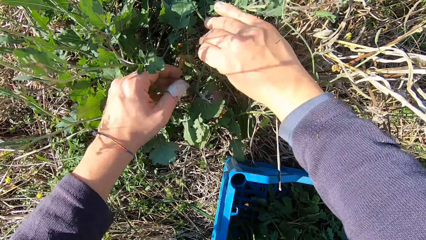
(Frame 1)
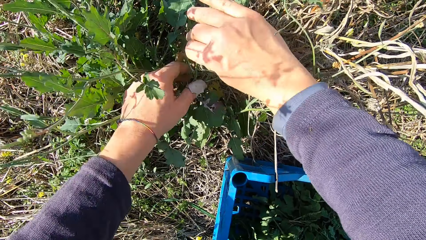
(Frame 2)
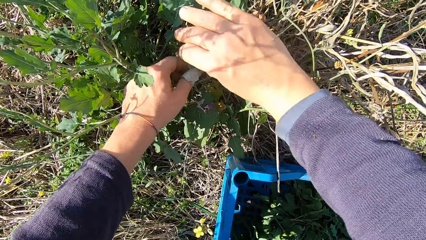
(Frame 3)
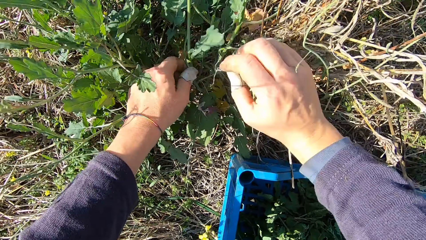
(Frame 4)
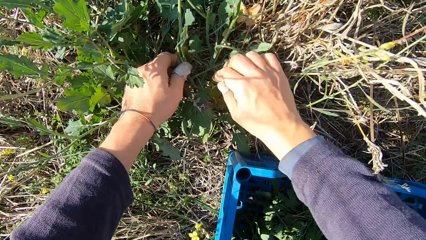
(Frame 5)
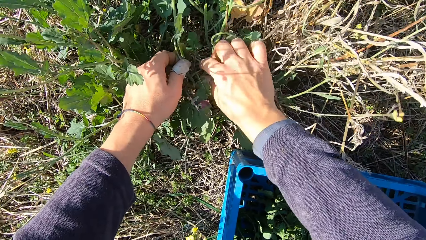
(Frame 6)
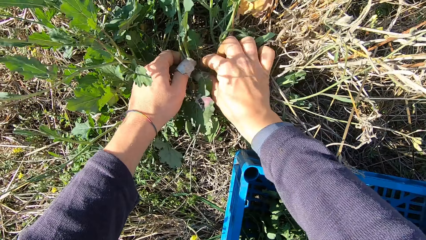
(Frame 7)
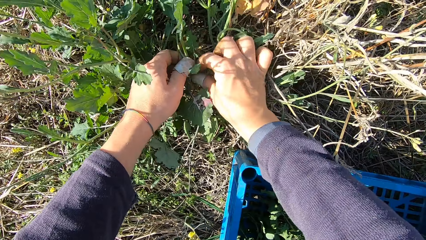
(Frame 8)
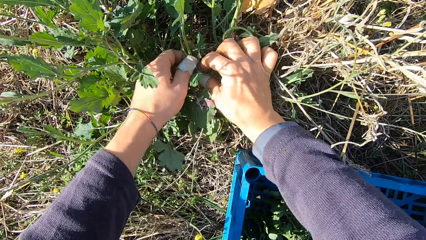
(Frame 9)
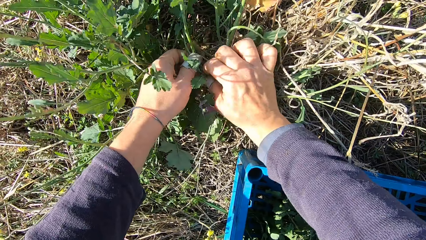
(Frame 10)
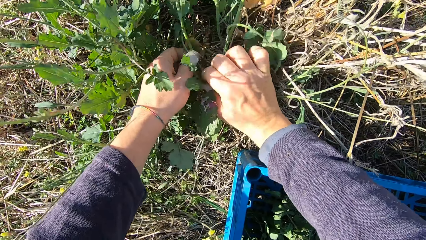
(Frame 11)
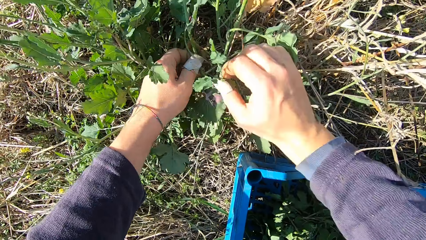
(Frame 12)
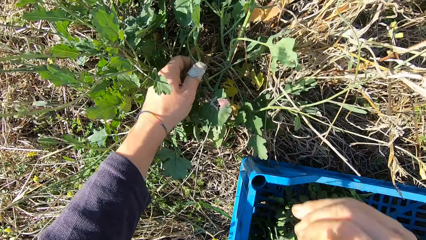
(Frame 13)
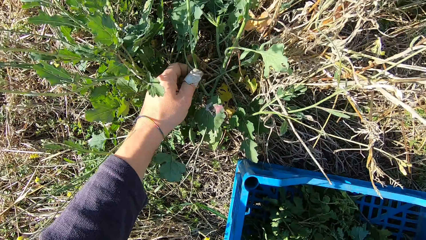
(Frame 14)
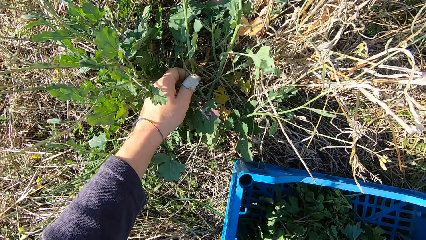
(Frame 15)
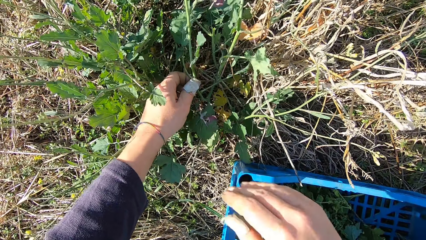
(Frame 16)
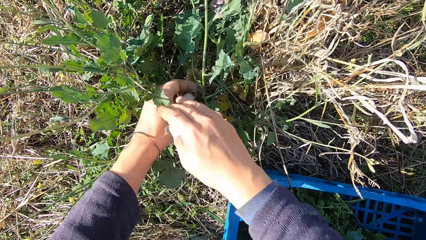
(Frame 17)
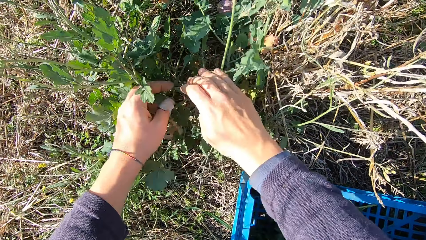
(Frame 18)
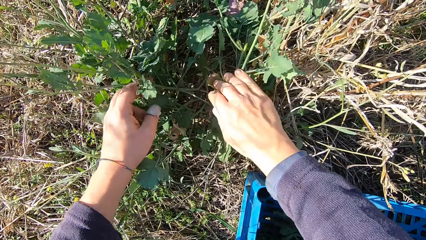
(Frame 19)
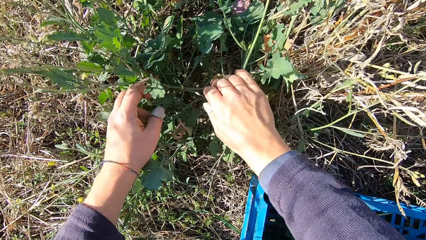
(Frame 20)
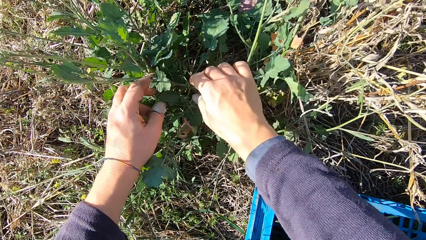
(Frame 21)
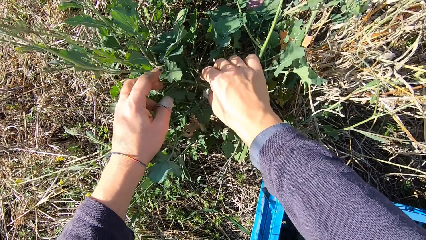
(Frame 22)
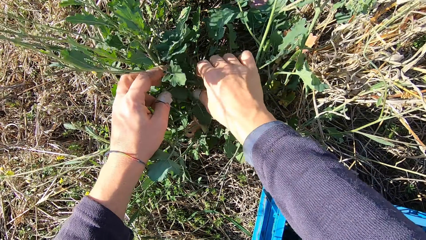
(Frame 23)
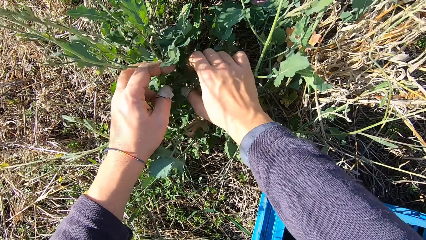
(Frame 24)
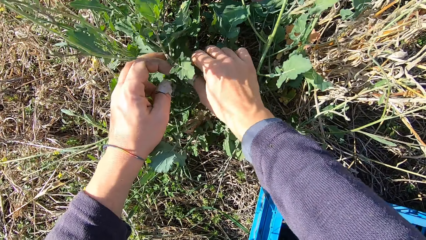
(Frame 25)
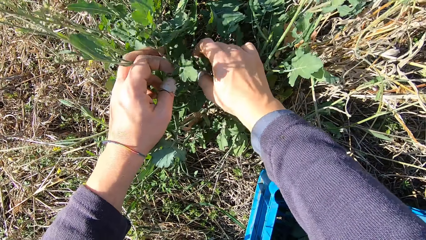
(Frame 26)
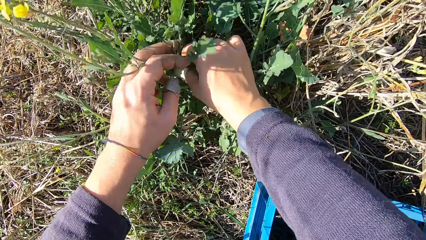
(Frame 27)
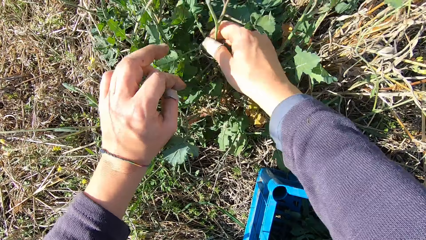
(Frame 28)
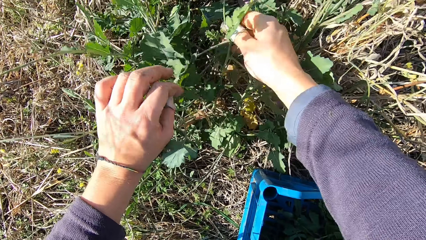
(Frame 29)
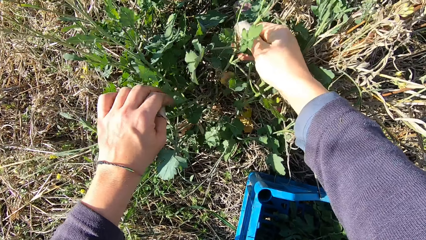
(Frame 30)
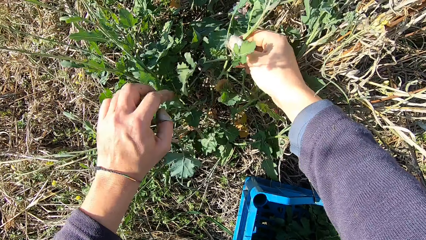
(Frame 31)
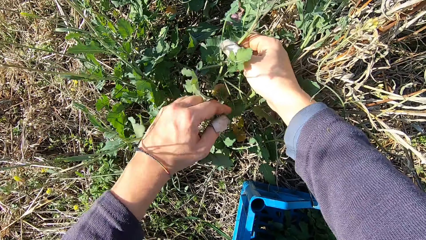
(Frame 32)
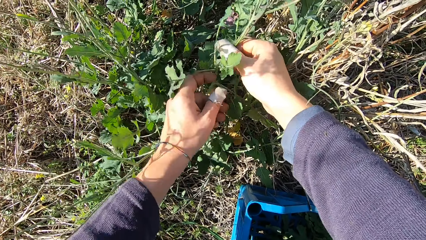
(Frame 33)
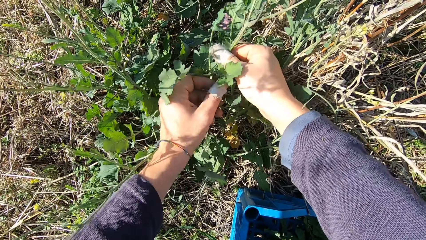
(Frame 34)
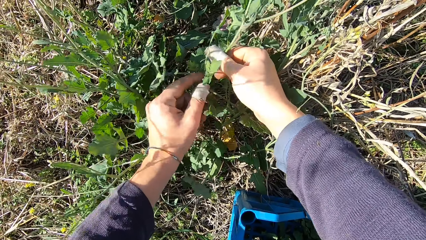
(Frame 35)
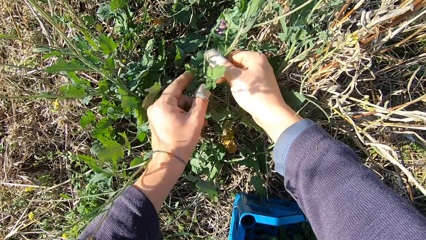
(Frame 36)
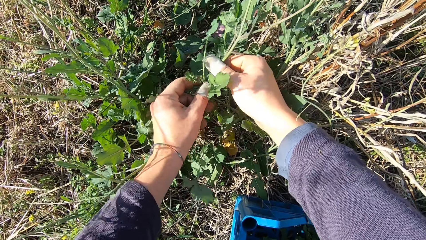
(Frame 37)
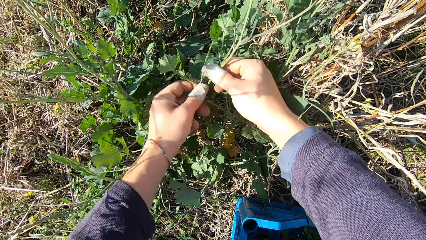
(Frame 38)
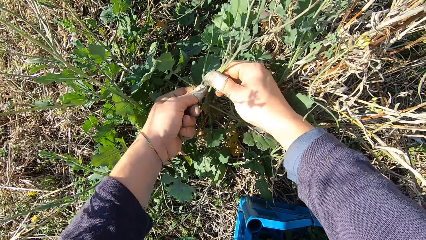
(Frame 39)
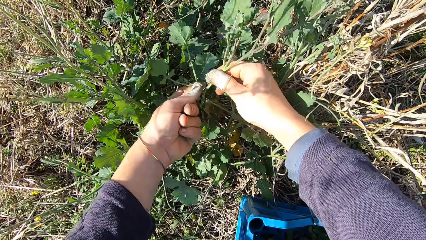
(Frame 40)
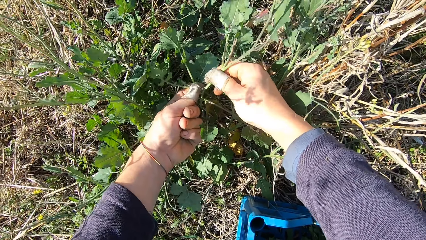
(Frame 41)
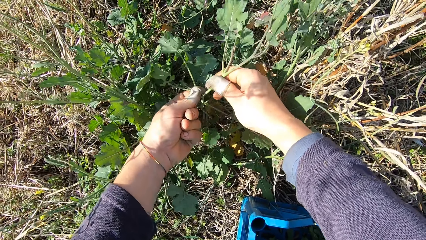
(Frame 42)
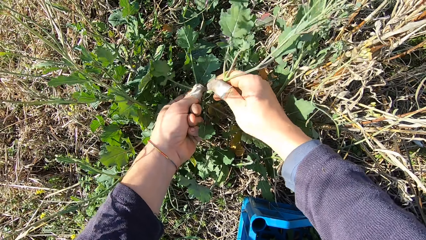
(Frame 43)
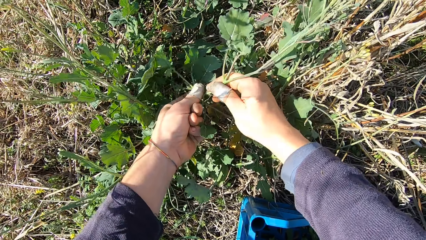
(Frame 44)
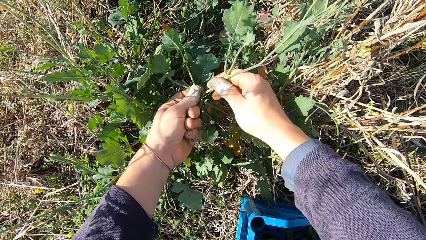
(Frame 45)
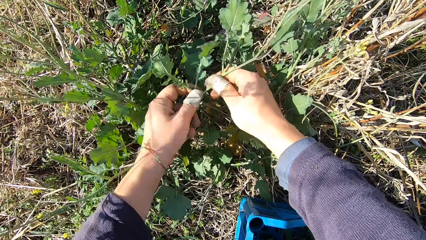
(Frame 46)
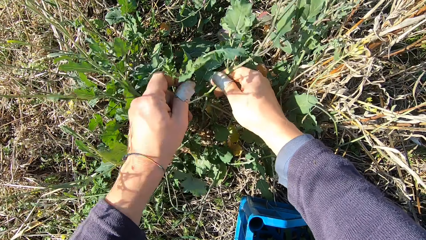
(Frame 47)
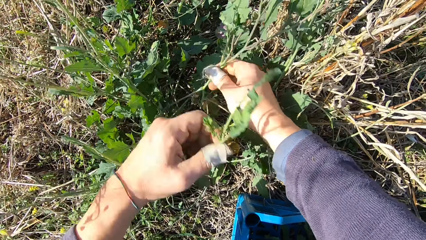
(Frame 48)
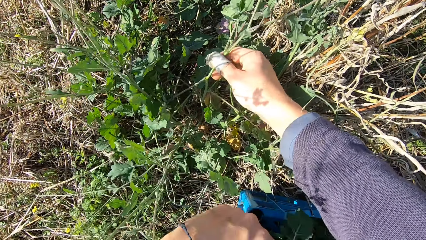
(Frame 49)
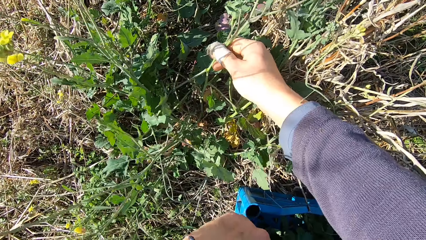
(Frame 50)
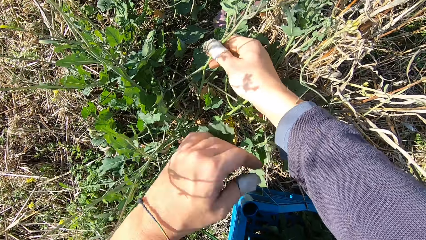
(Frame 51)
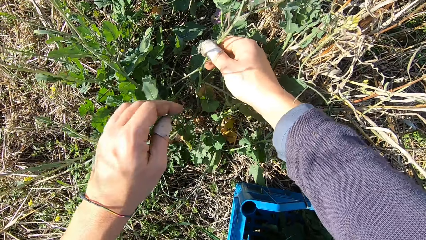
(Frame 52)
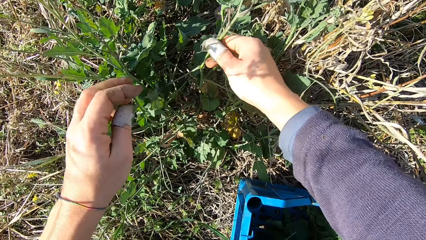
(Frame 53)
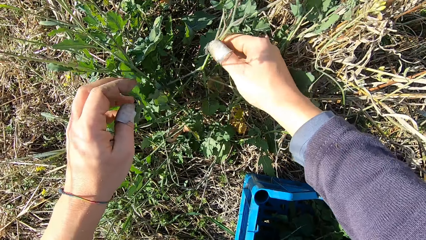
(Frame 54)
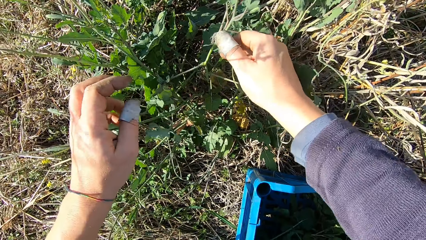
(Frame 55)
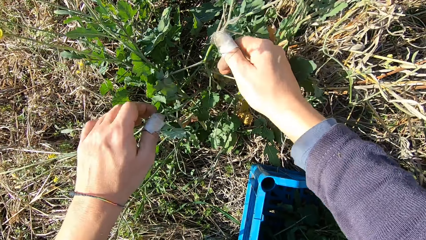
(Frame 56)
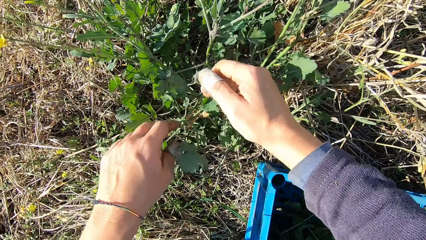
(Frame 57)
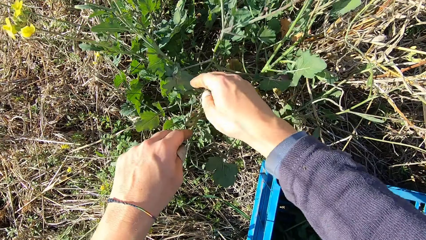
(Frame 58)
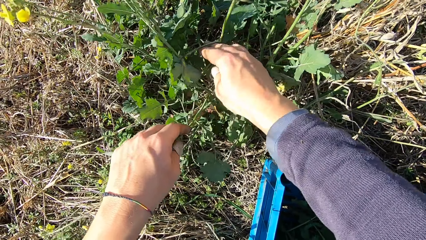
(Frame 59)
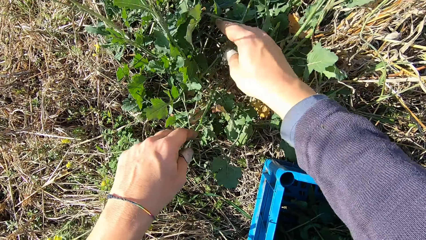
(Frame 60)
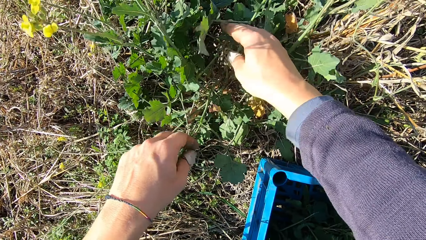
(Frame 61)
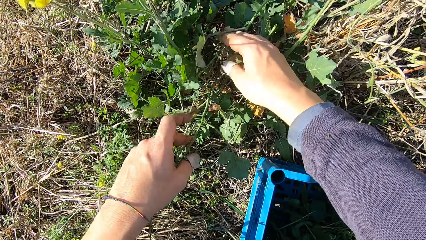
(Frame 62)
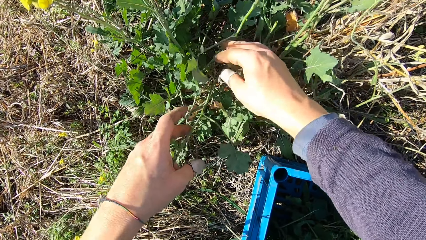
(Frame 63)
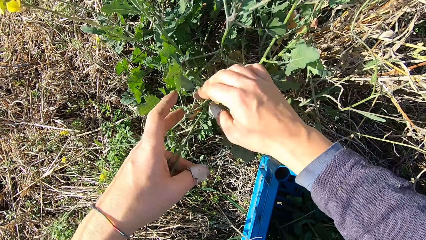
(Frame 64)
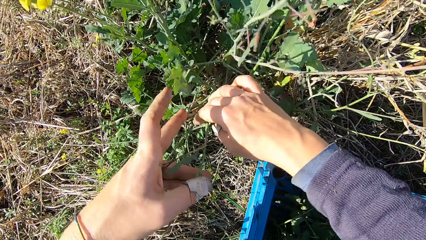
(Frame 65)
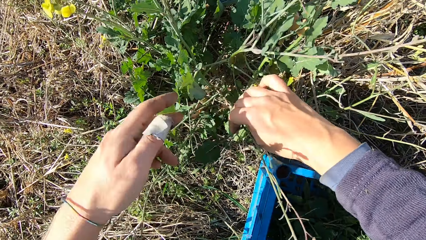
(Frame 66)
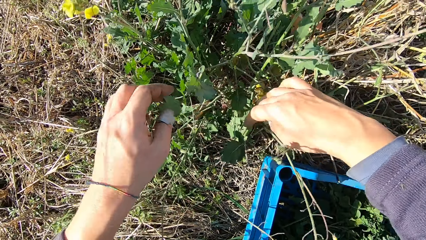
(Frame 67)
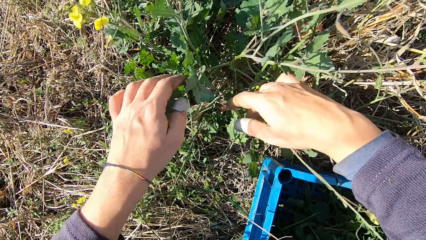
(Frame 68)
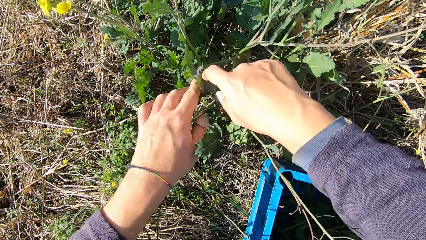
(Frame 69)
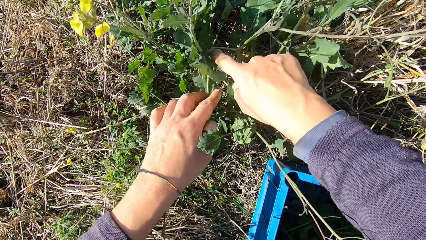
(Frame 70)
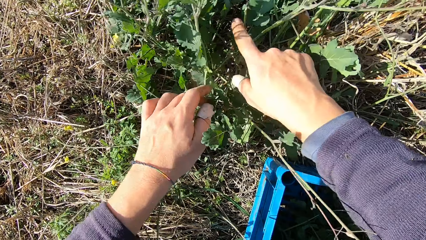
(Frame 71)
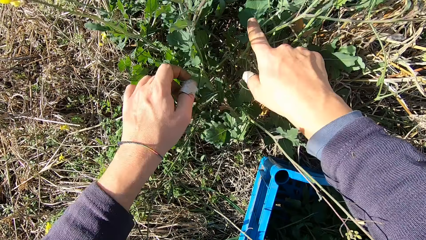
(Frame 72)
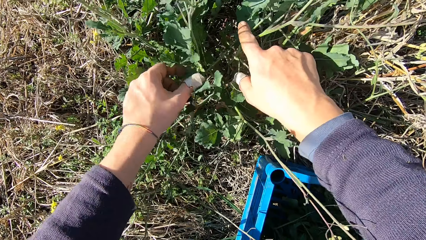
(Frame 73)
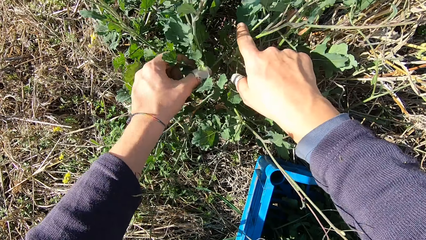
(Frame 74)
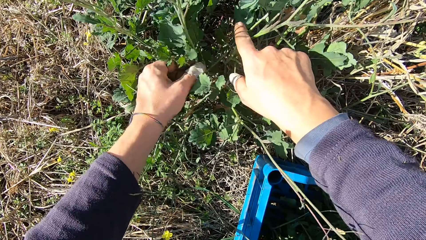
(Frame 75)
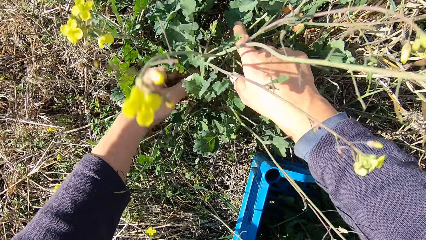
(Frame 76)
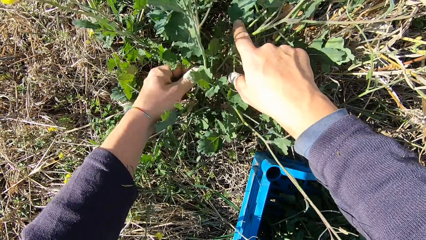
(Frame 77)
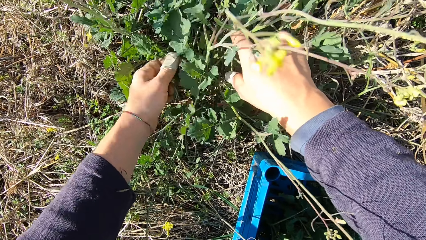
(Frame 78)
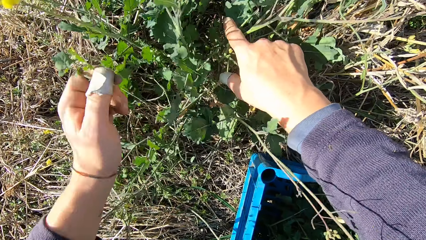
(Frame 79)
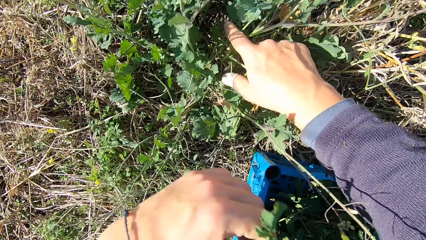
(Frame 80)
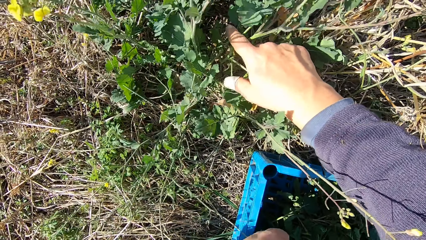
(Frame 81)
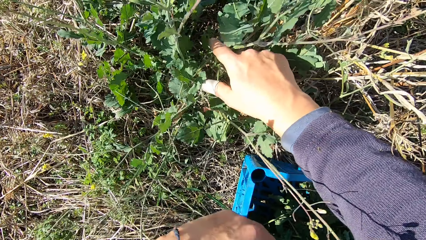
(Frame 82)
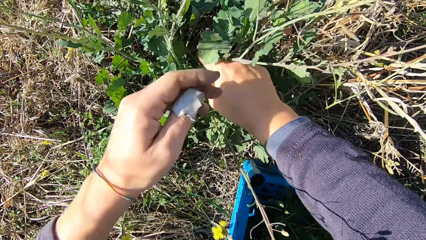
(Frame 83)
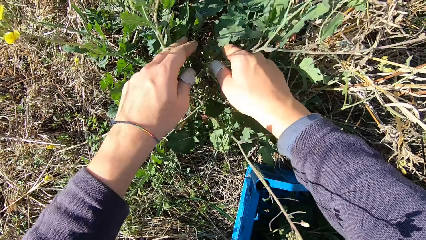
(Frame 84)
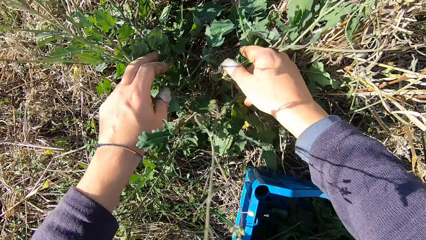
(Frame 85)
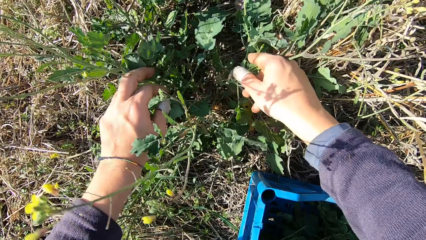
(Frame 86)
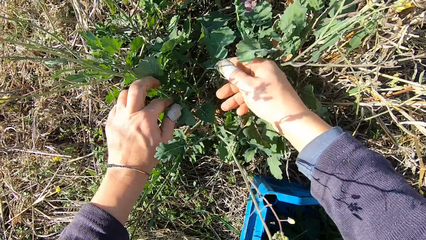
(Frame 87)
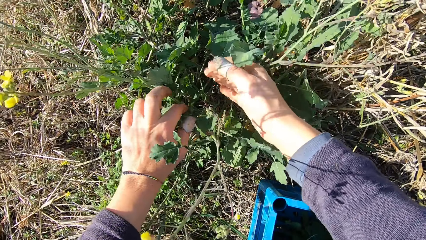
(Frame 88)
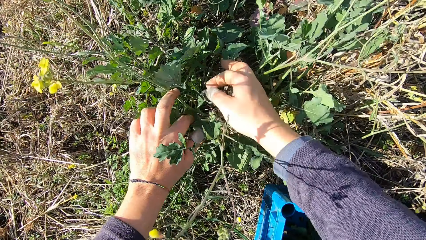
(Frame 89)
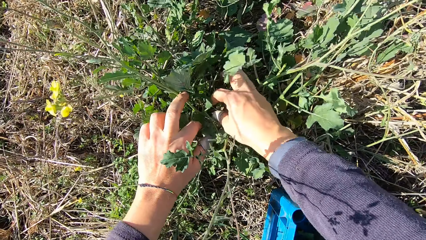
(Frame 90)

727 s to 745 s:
The camera wearer cuts a stem from the plant with his hand. He picks a dandelion plant. He drops the stem in the basket. He handles the dandelion plant. He cuts a stem from the plant with his hand. He picks the dandelion plant. He drops the stem in the basket. He handles the dandelion plant. He cuts a stem from the plant with his hand. He picks the dandelion plant. He drops the stem in the basket. He handles the dandelion plant.
